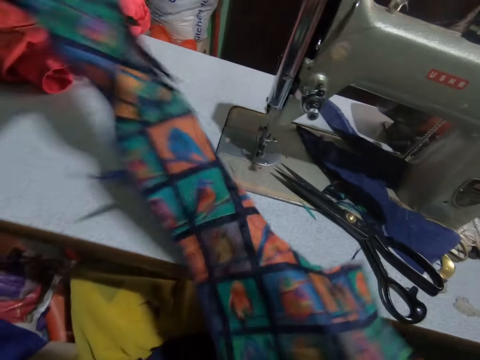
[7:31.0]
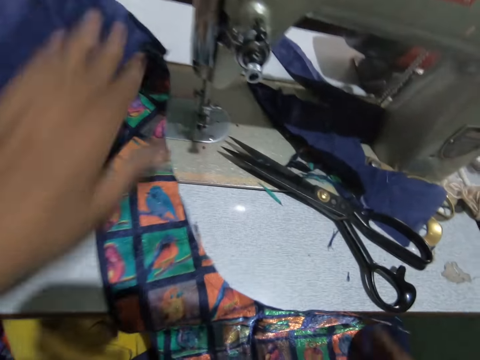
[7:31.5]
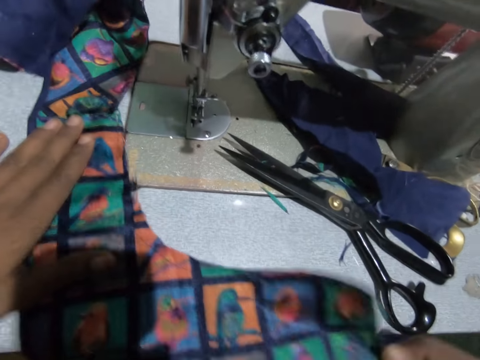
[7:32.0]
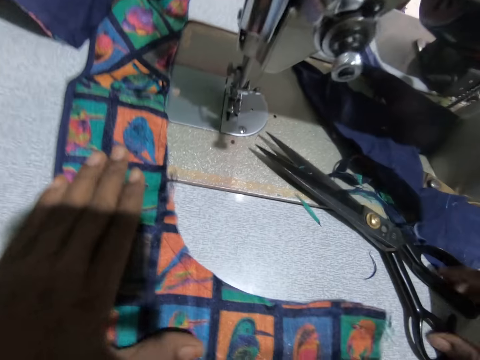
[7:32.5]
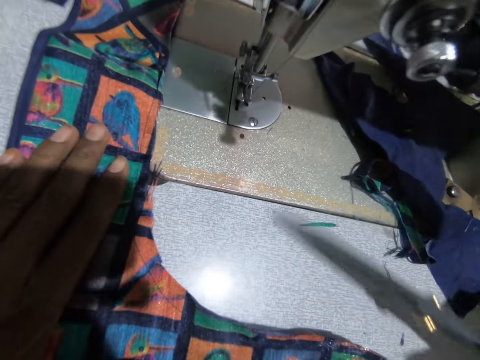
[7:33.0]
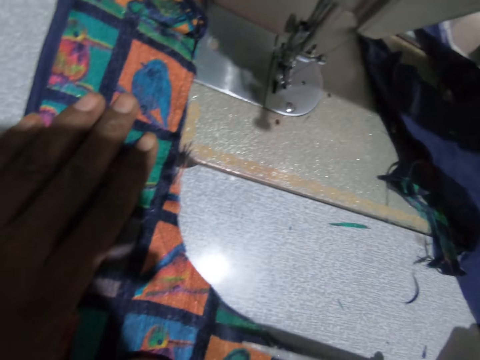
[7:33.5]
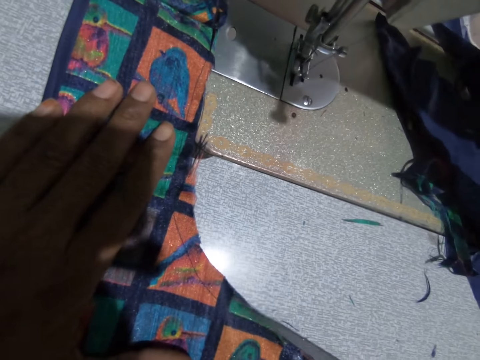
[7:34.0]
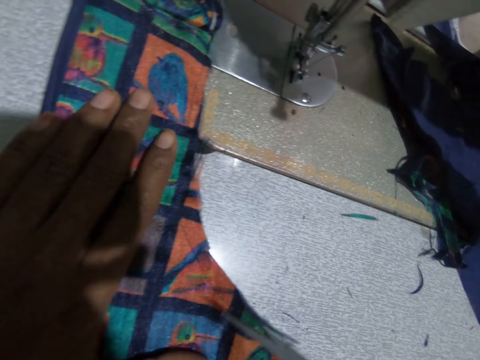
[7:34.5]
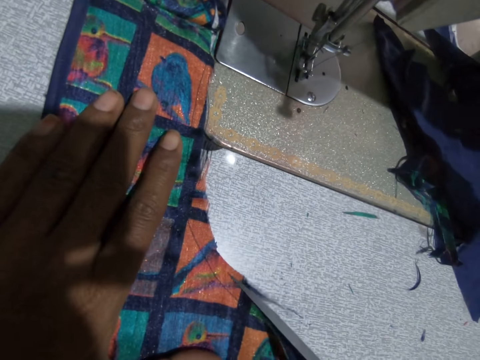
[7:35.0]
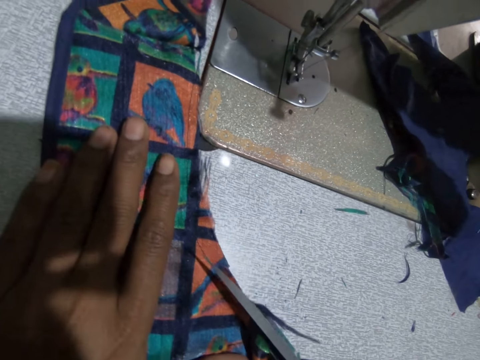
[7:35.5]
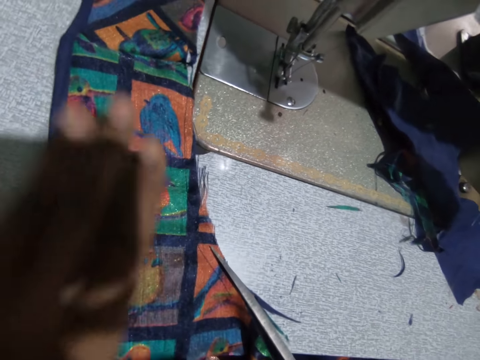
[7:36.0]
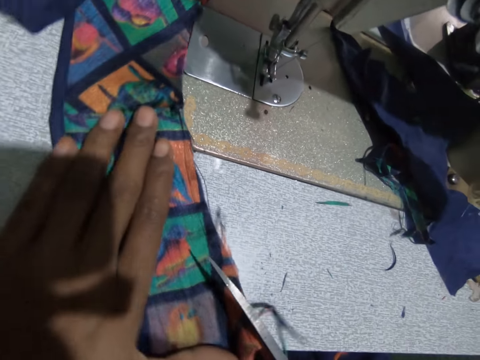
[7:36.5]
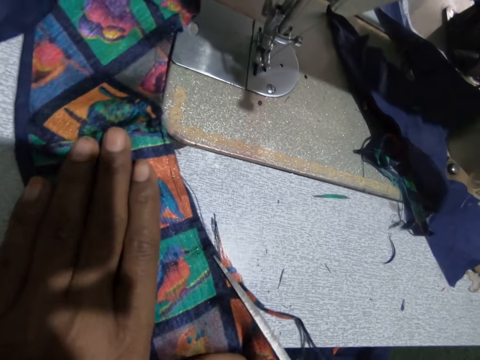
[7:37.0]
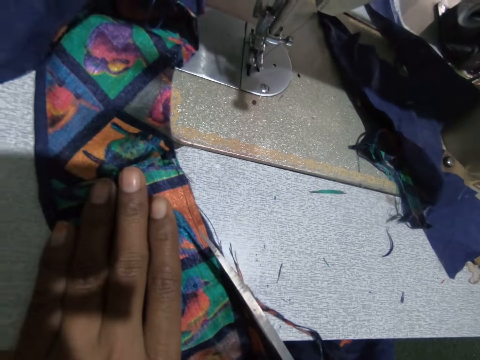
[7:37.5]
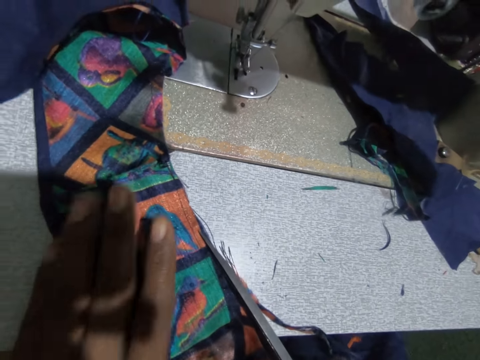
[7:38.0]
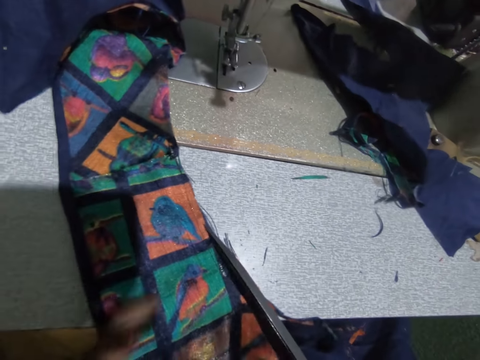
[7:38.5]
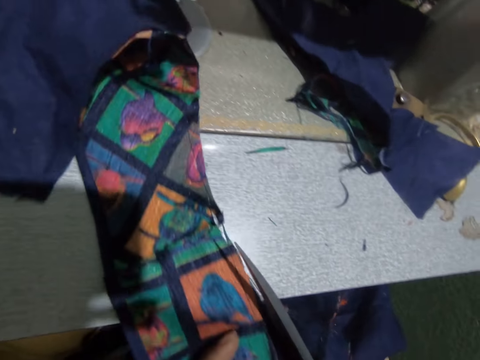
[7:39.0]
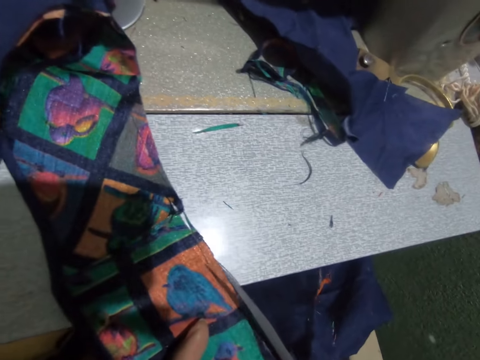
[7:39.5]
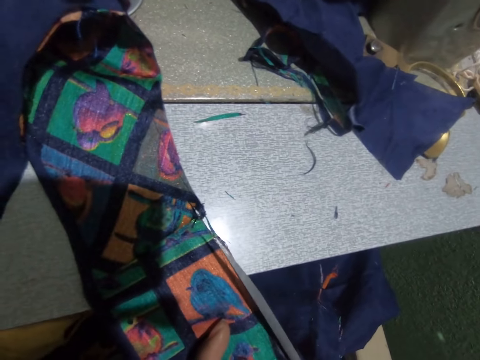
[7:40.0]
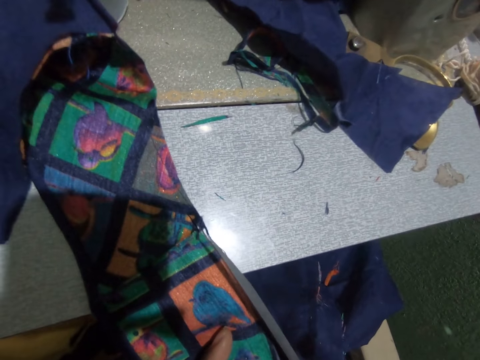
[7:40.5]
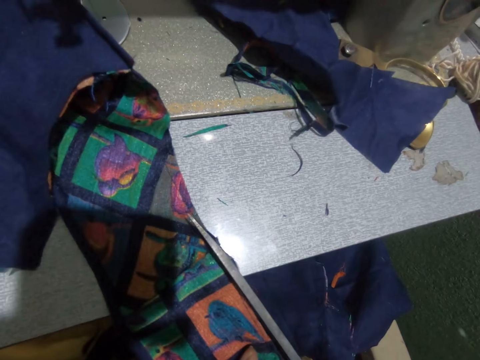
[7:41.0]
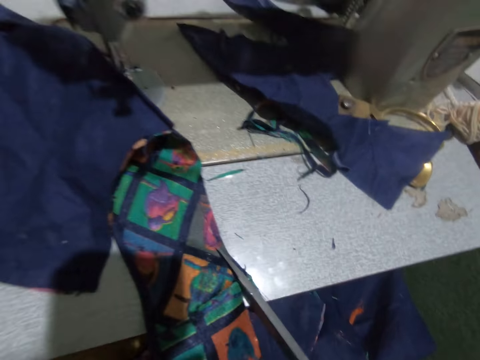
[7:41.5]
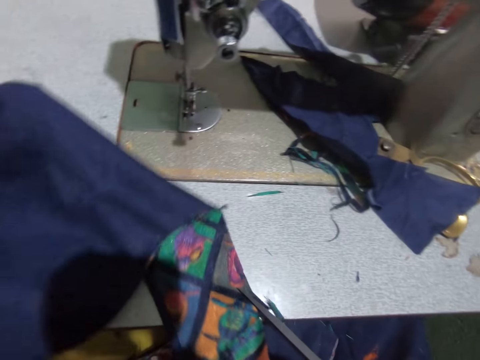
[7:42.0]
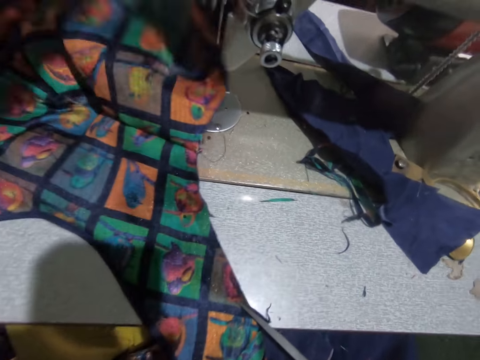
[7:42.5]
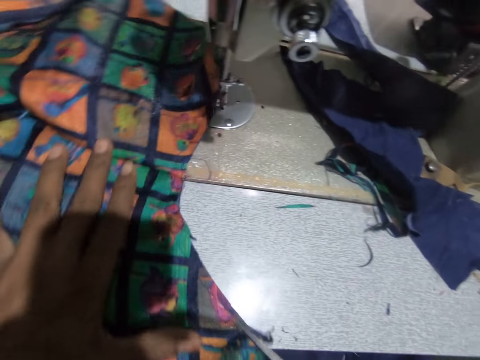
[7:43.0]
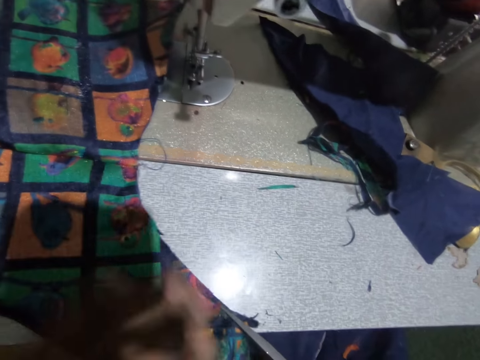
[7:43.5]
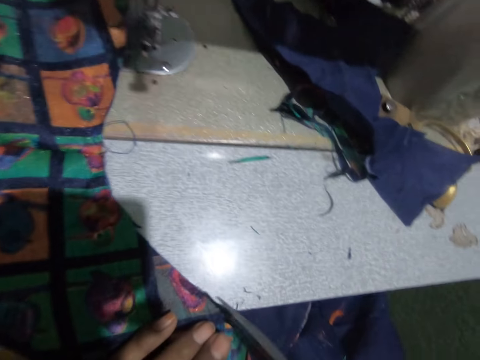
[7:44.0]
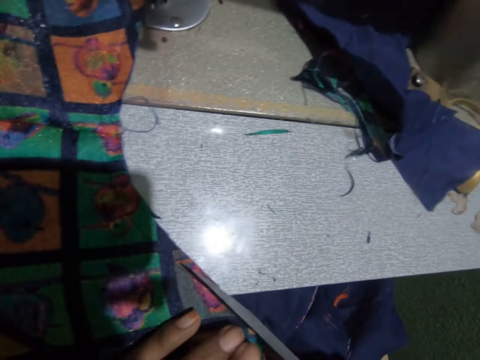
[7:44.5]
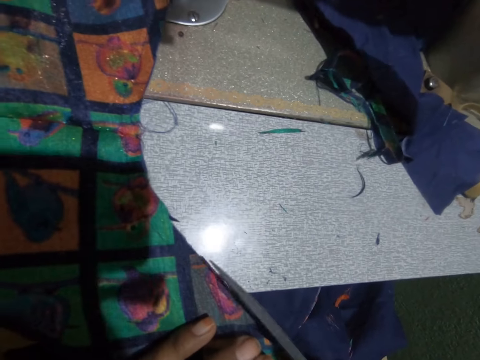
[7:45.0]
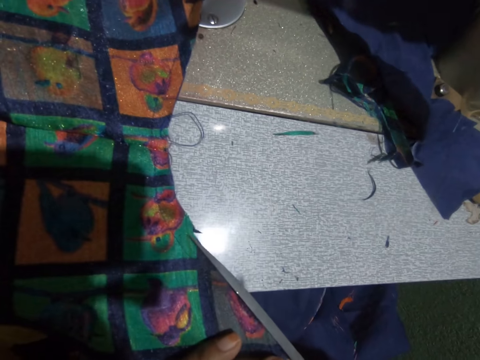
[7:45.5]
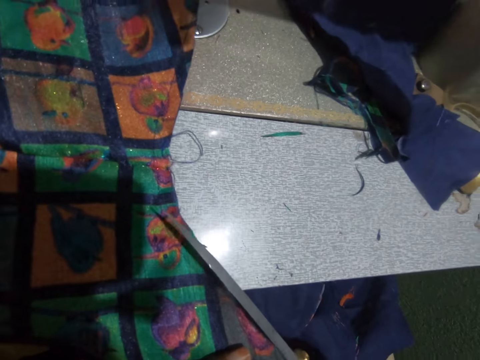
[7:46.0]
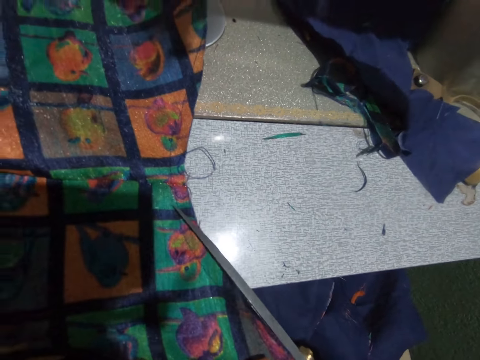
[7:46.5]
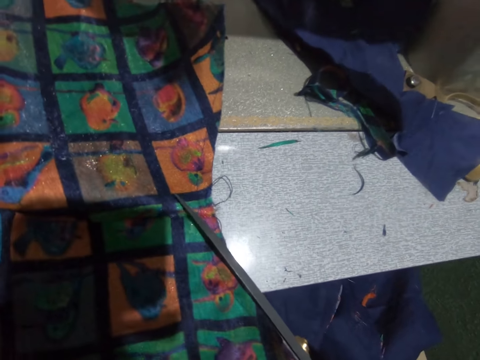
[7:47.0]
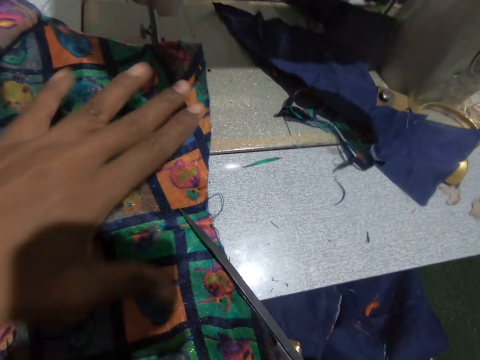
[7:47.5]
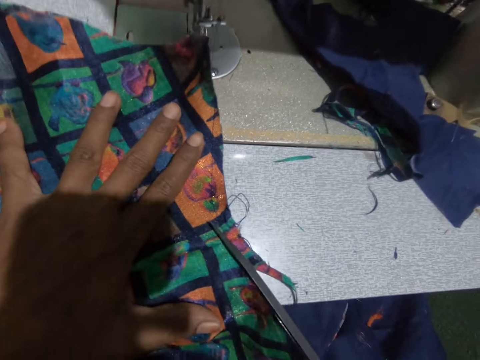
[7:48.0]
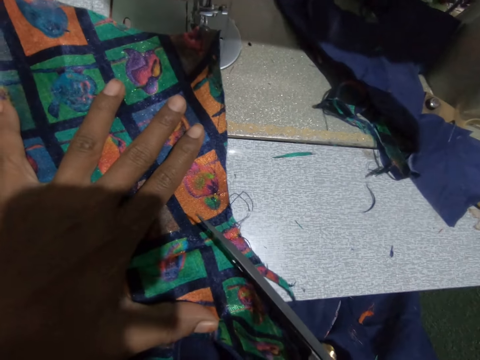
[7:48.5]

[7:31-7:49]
The camera wearer moves the material or garment. She adjusts the garment with her left hand. She swings her hand. She picks up the scissors from the sewing machine table with her right hand. She cuts the edges of the garment in her left hand with the scissors in her right hand. She swings her hand and turns the material. She adjusts the garment with her left hand. She positions the garment with her left hand. She holds the material. She cuts the edges of the garment in her left hand with the scissors in her right hand.

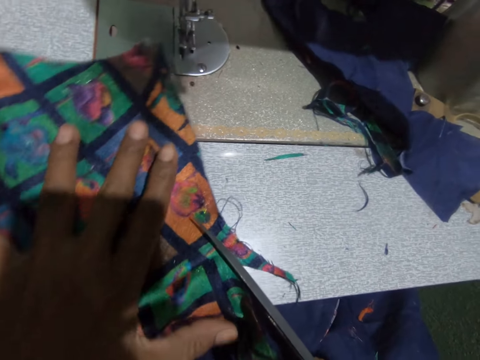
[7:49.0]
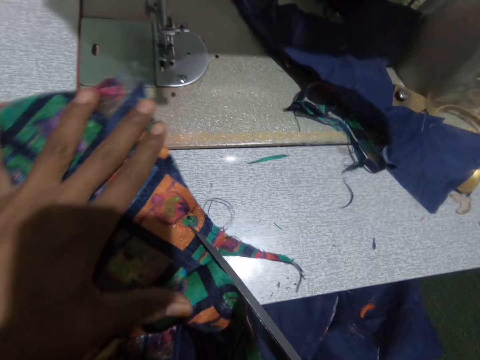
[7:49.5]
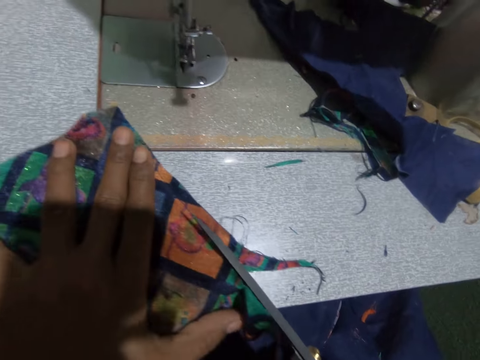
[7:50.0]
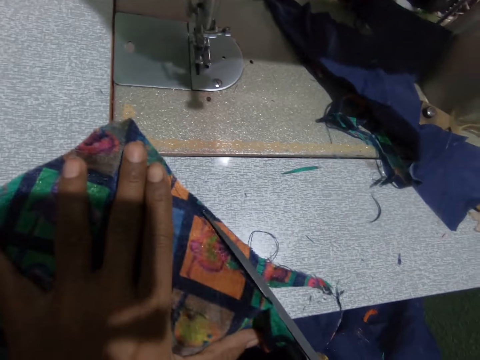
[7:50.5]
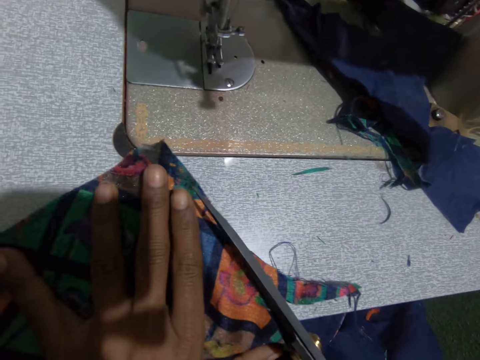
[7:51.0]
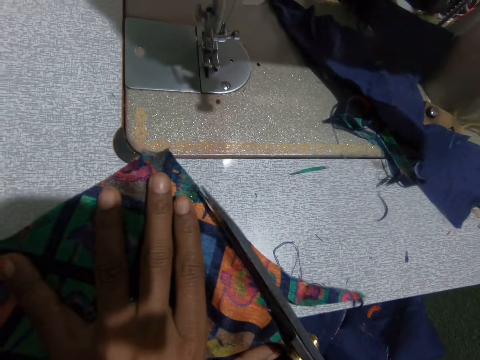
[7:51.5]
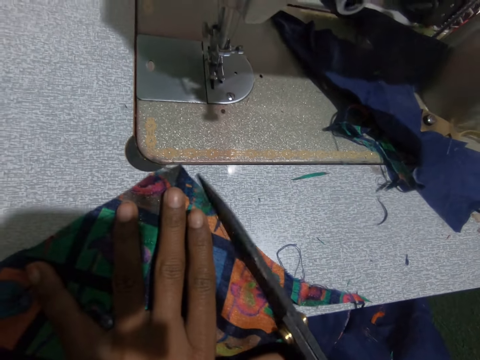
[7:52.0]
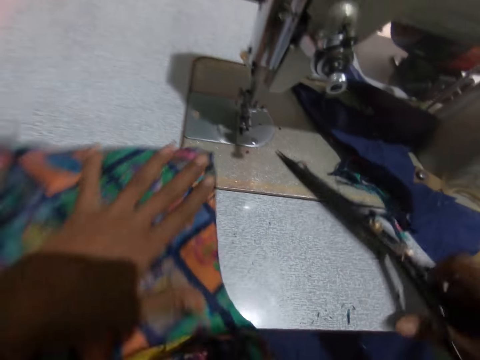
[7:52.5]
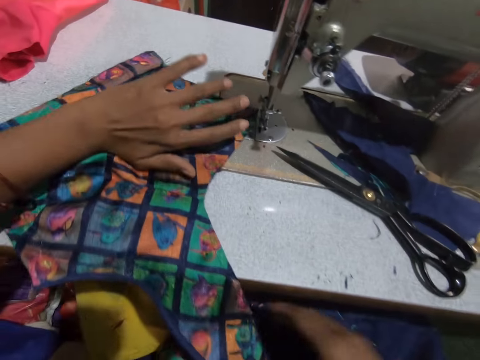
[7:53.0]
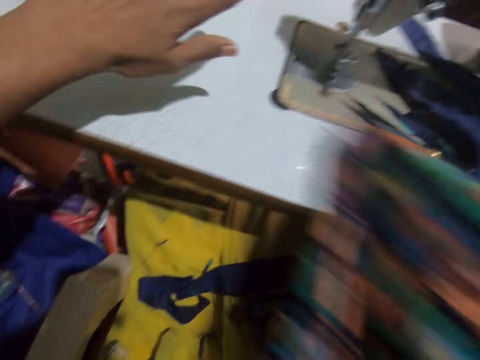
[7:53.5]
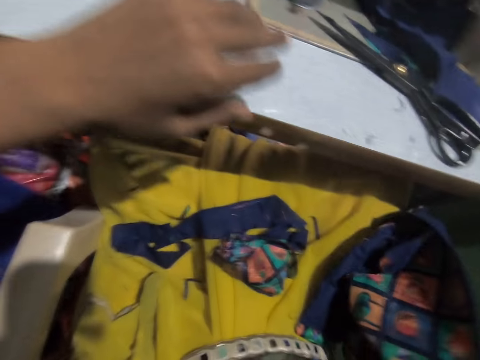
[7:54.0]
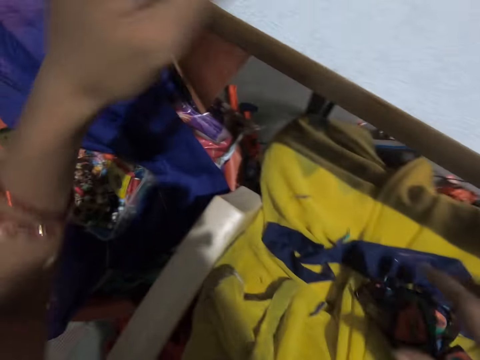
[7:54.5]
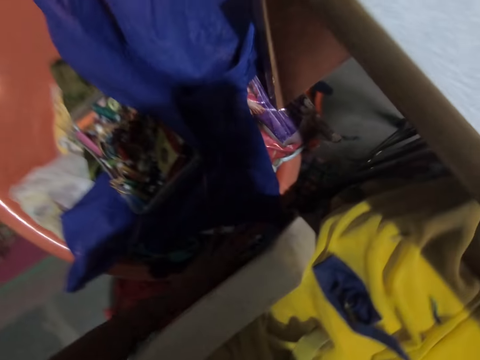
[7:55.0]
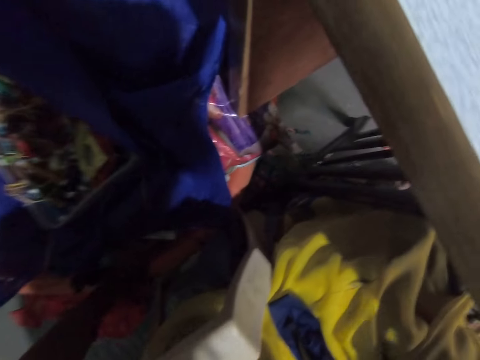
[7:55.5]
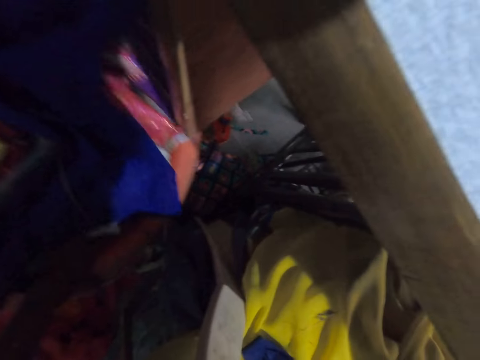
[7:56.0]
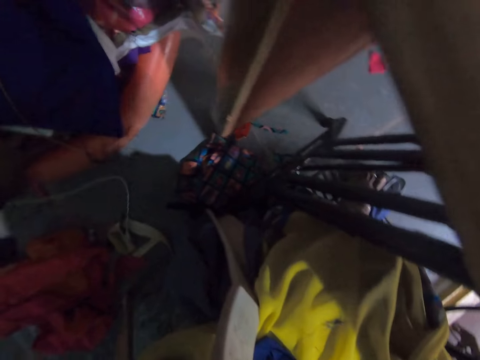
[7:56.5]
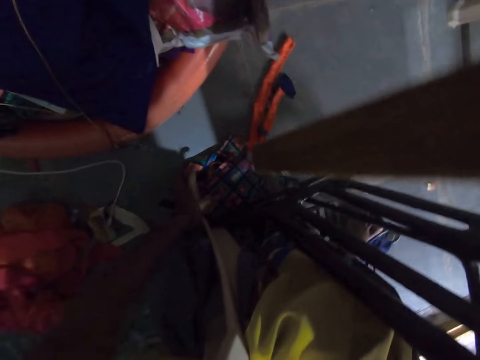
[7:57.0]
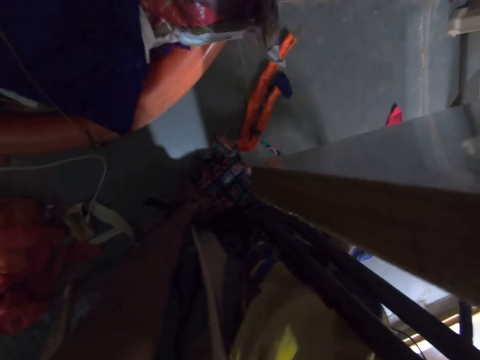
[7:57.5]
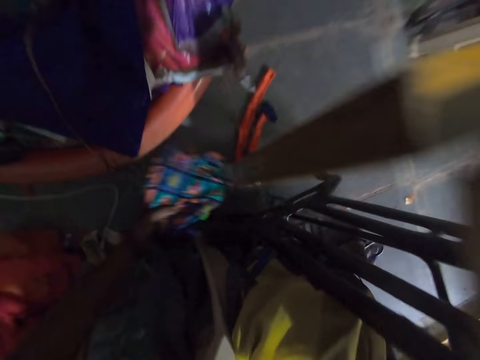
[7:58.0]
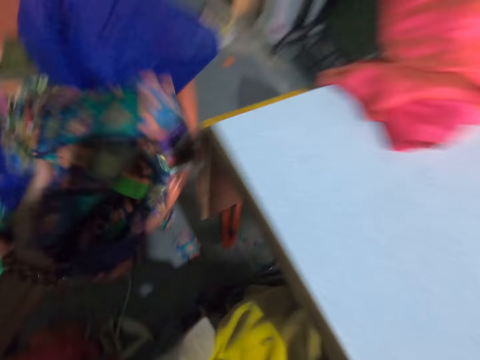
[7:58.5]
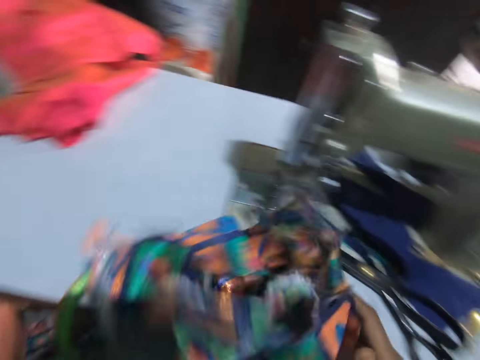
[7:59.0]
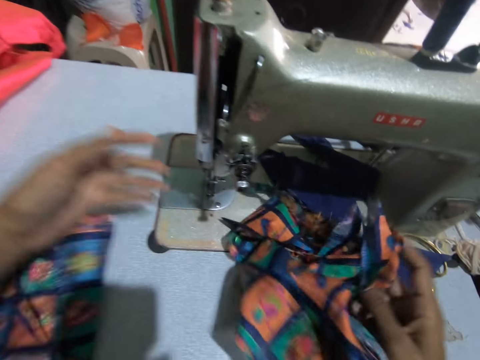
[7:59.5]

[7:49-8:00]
The camera wearer swings her hand. She places the scissors on the sewing machine table with her right hand. She swings her hand again. She adjusts the garment with her left hand. She pulls the material. She removes the garment from the sewing machine table with her left hand. She swings her hand. She moves the plastic bowl. She swings her hand. She picks a cloth material from the floor with her left hand. She holds the material. She places the cloth material on the sewing machine table with both hands.
